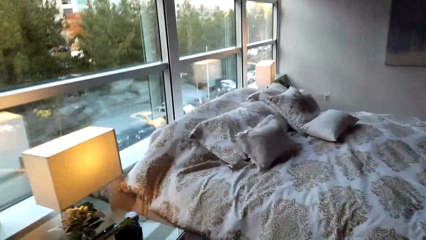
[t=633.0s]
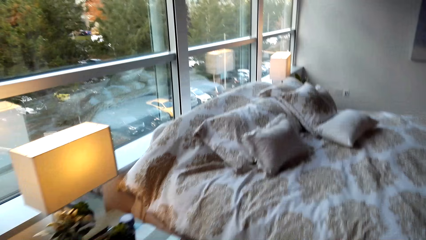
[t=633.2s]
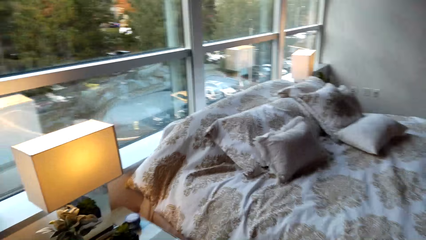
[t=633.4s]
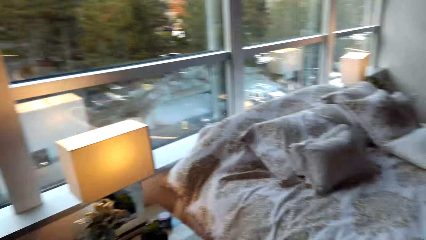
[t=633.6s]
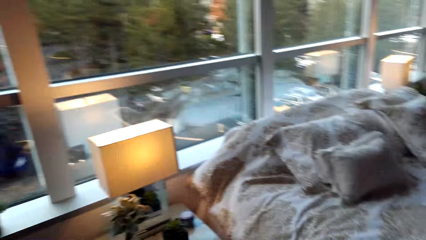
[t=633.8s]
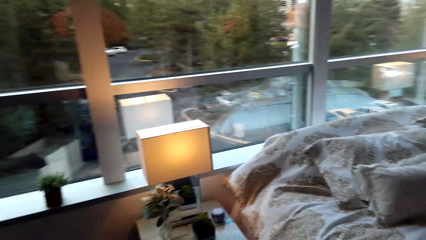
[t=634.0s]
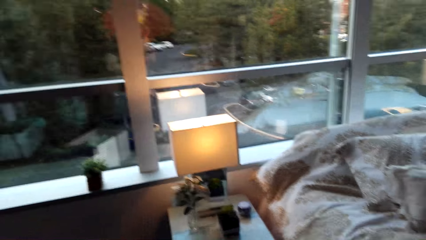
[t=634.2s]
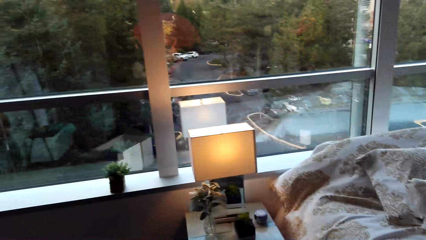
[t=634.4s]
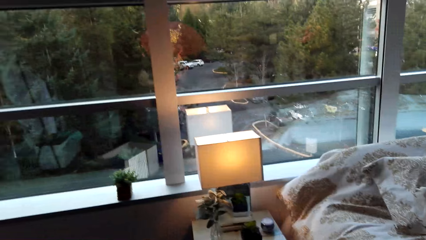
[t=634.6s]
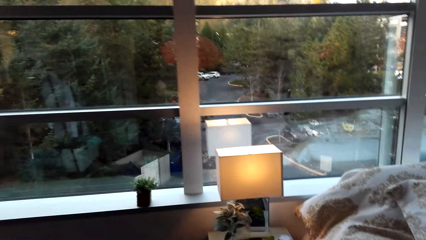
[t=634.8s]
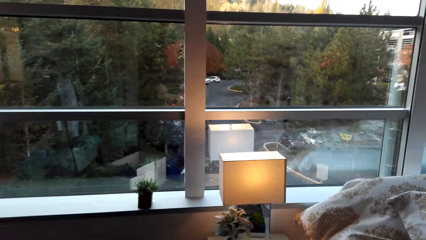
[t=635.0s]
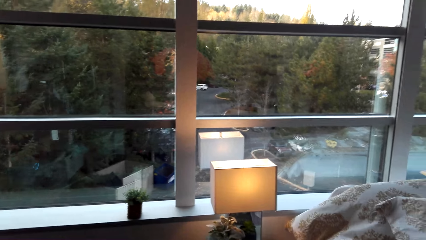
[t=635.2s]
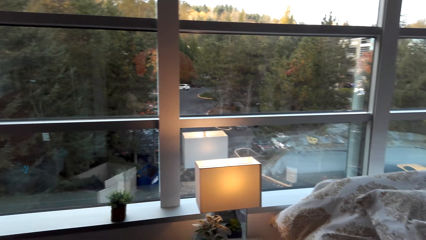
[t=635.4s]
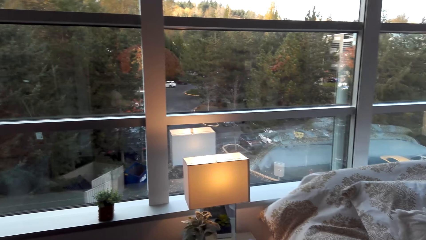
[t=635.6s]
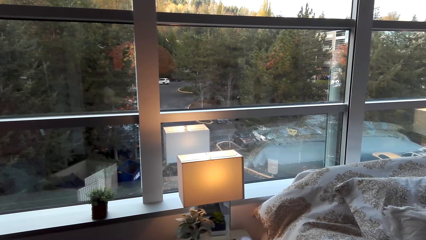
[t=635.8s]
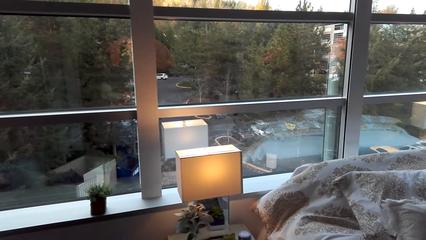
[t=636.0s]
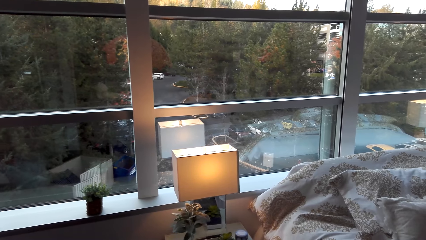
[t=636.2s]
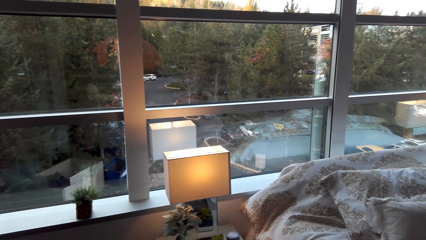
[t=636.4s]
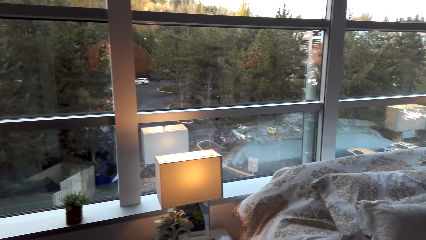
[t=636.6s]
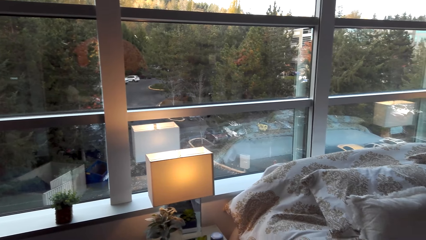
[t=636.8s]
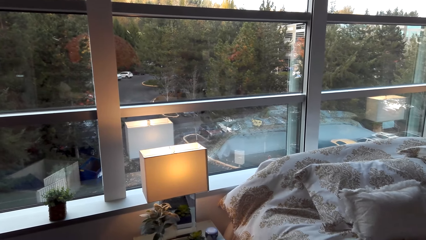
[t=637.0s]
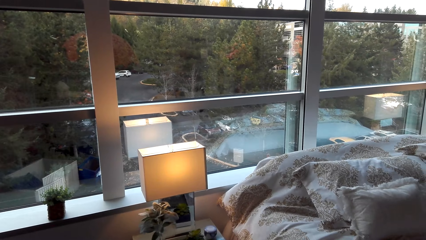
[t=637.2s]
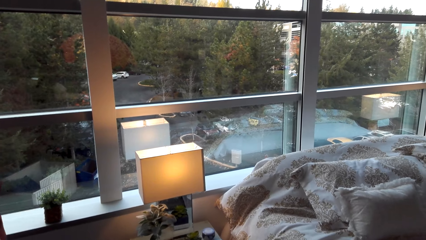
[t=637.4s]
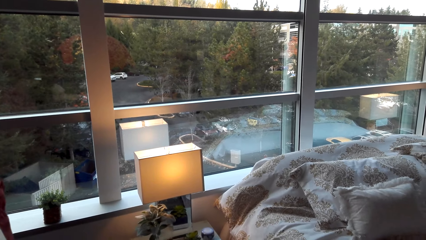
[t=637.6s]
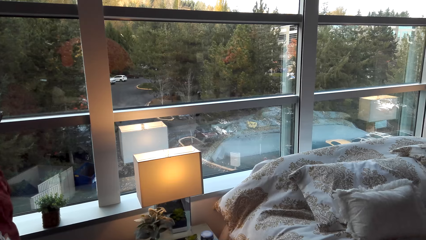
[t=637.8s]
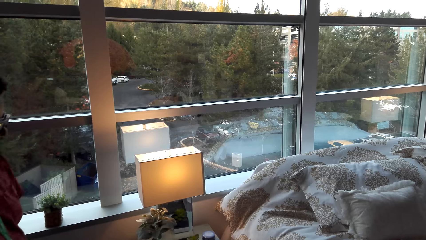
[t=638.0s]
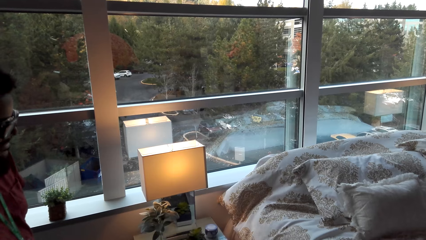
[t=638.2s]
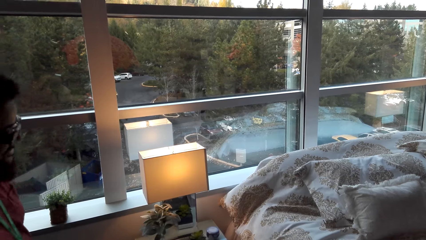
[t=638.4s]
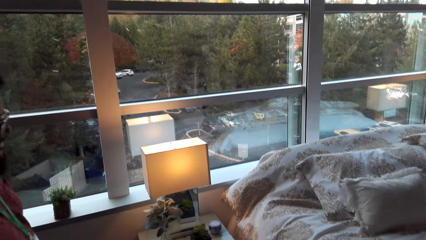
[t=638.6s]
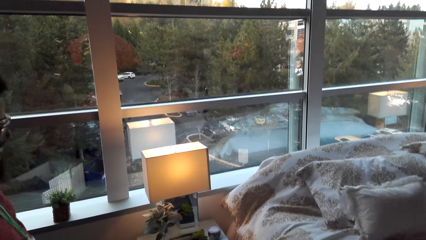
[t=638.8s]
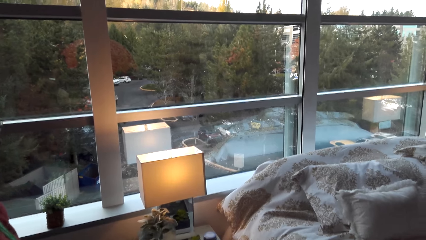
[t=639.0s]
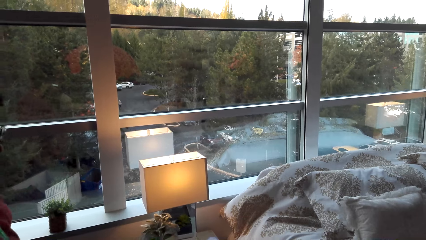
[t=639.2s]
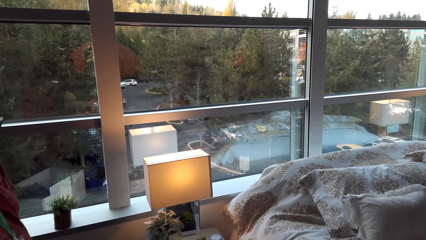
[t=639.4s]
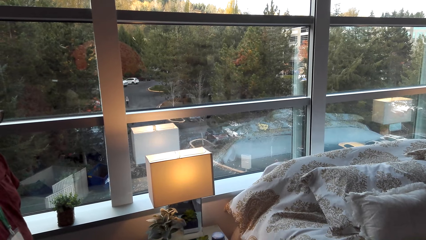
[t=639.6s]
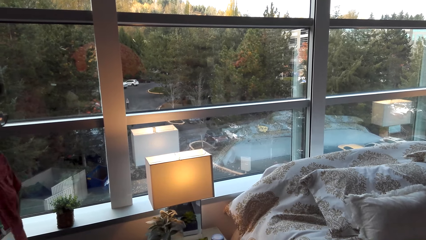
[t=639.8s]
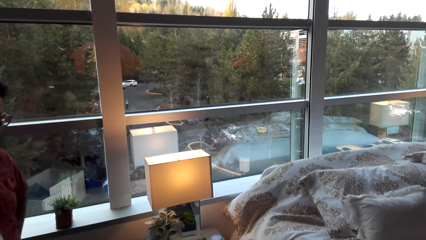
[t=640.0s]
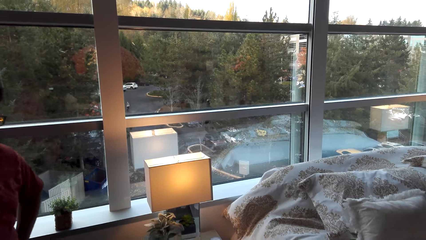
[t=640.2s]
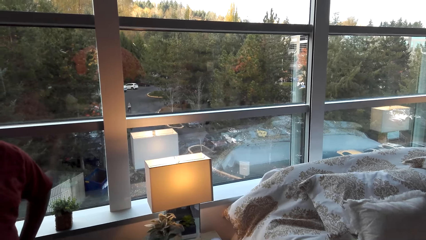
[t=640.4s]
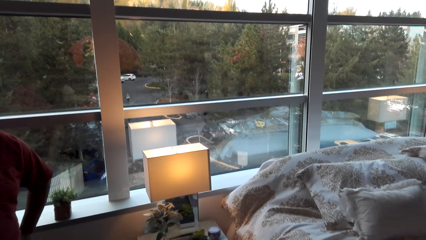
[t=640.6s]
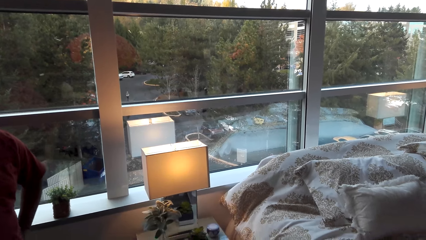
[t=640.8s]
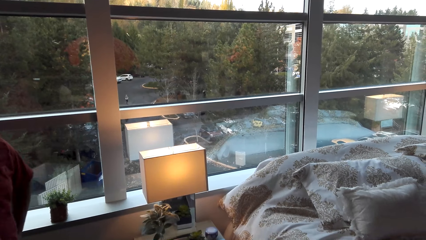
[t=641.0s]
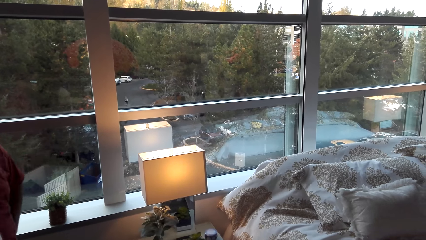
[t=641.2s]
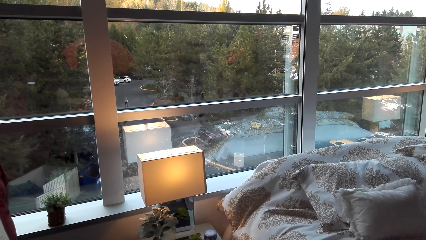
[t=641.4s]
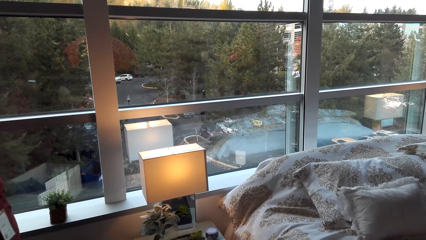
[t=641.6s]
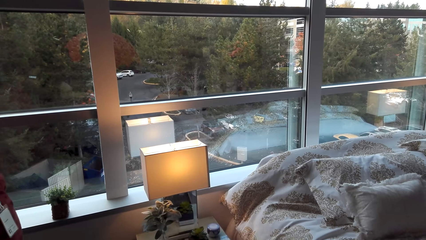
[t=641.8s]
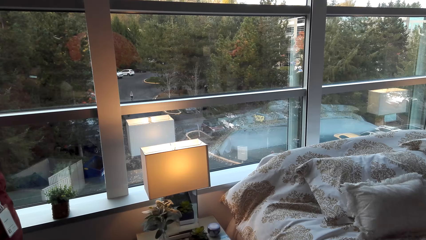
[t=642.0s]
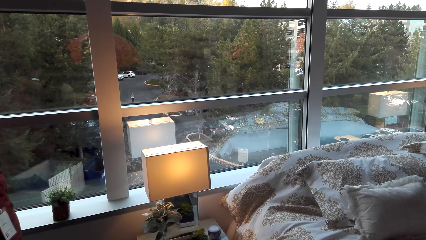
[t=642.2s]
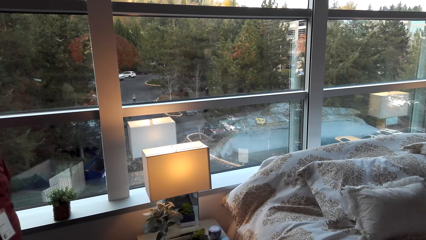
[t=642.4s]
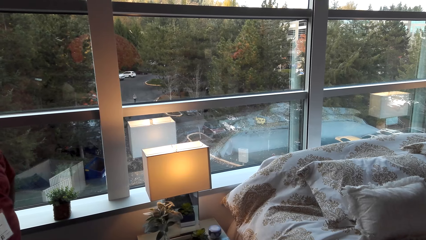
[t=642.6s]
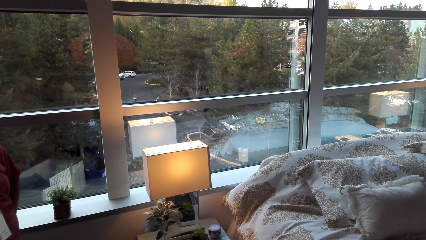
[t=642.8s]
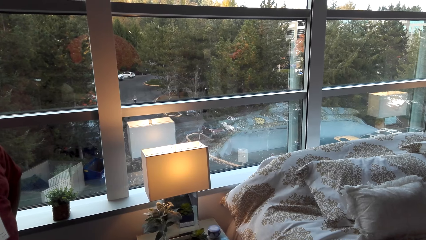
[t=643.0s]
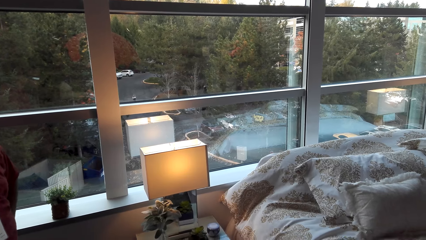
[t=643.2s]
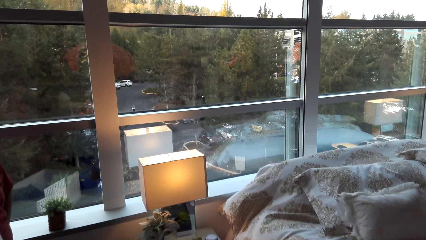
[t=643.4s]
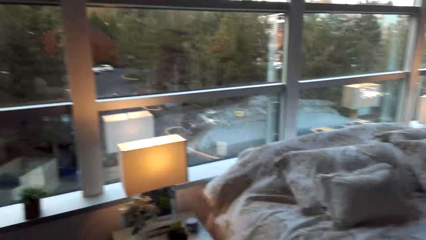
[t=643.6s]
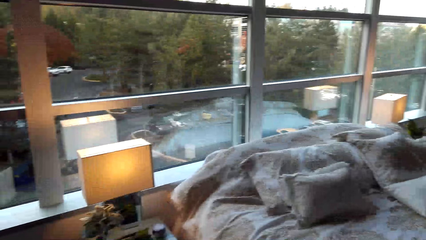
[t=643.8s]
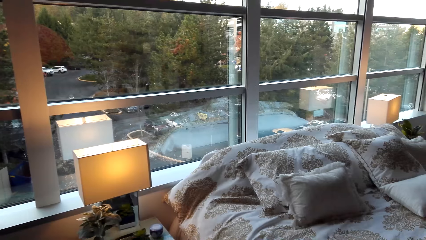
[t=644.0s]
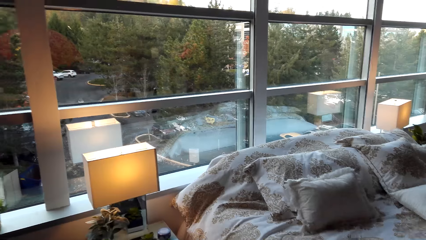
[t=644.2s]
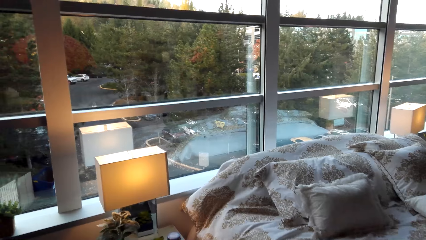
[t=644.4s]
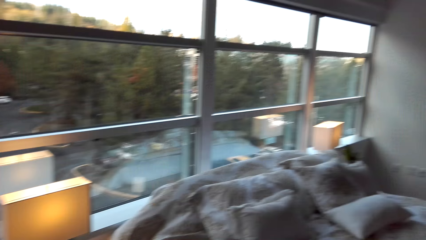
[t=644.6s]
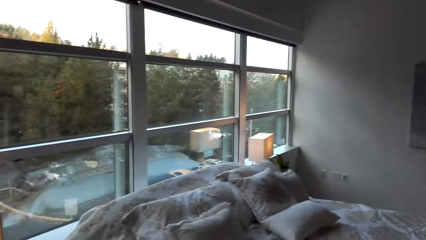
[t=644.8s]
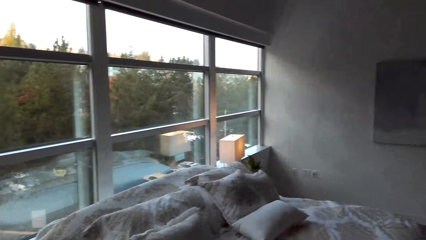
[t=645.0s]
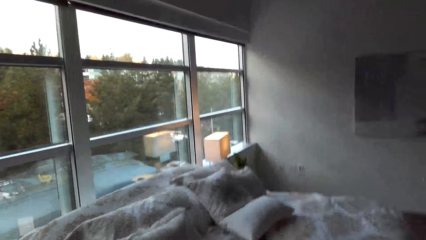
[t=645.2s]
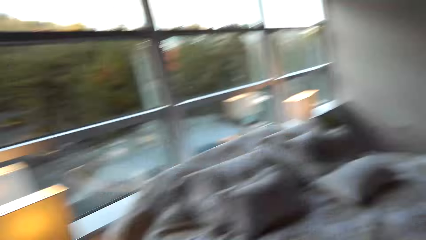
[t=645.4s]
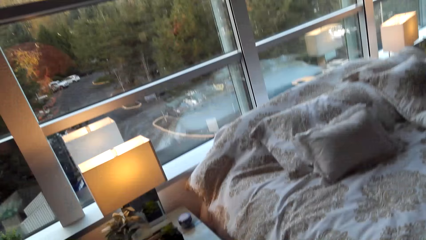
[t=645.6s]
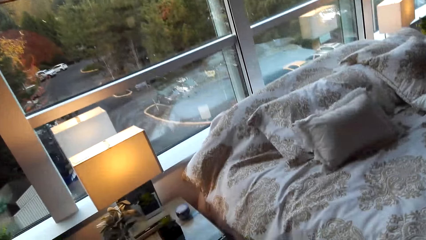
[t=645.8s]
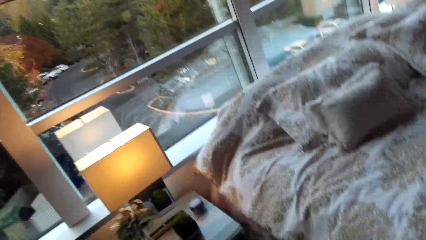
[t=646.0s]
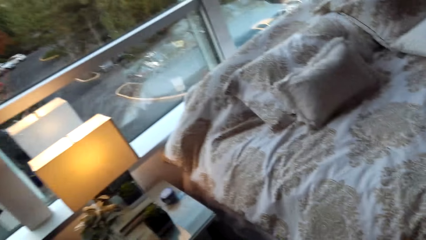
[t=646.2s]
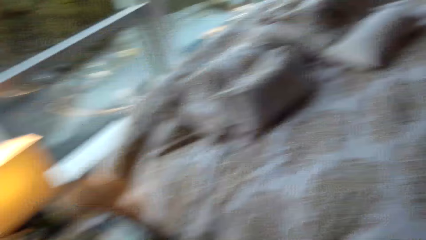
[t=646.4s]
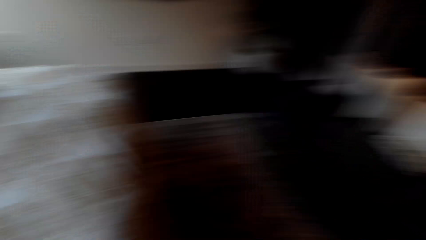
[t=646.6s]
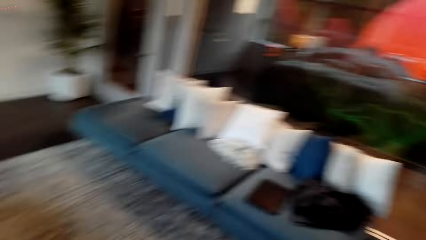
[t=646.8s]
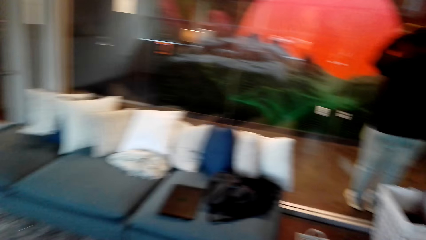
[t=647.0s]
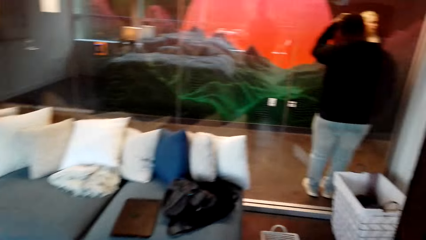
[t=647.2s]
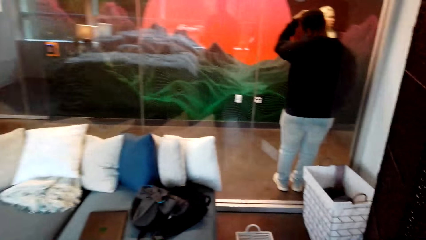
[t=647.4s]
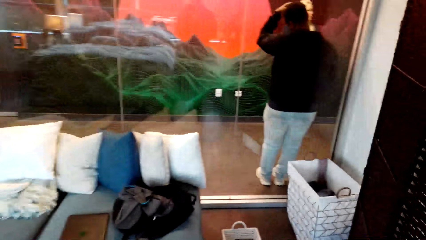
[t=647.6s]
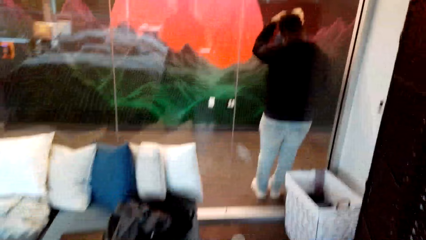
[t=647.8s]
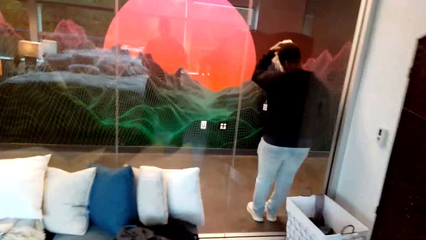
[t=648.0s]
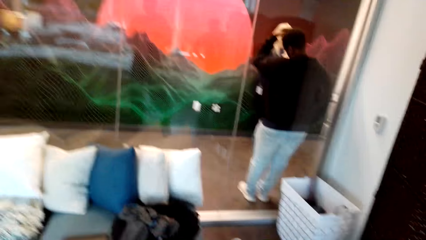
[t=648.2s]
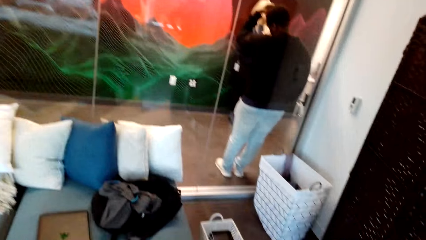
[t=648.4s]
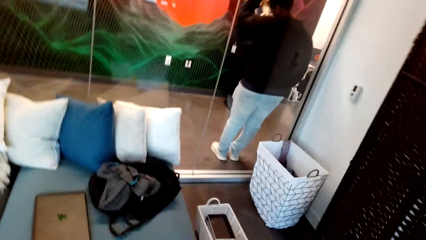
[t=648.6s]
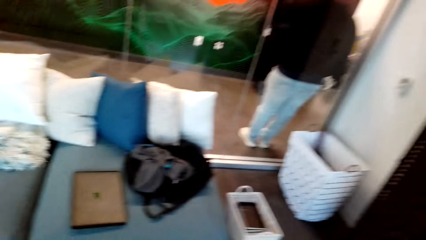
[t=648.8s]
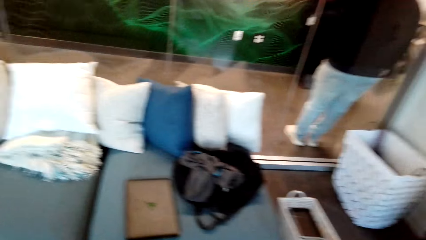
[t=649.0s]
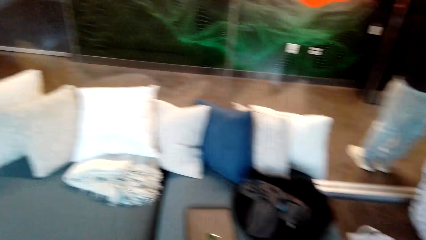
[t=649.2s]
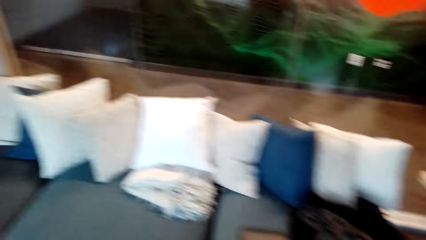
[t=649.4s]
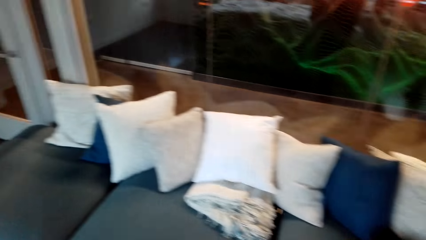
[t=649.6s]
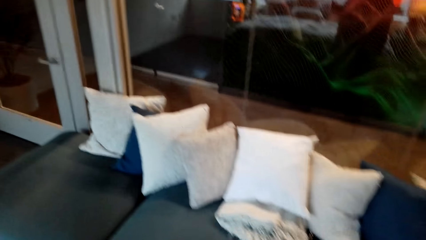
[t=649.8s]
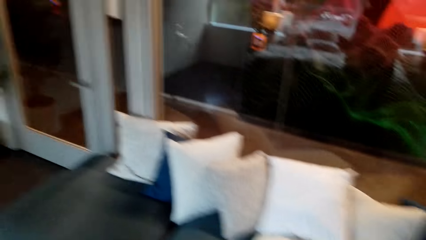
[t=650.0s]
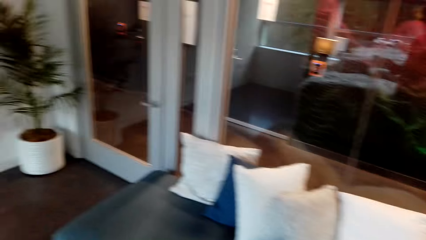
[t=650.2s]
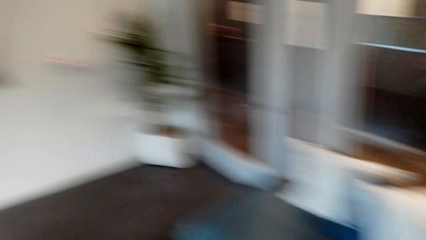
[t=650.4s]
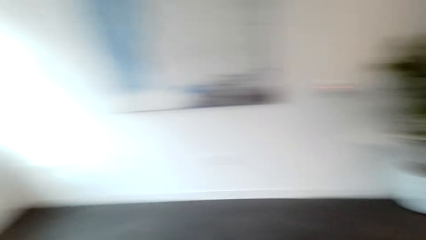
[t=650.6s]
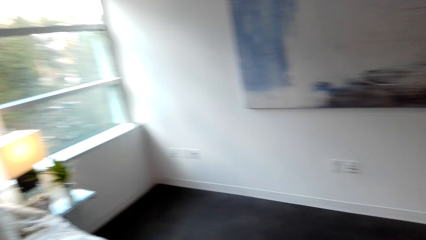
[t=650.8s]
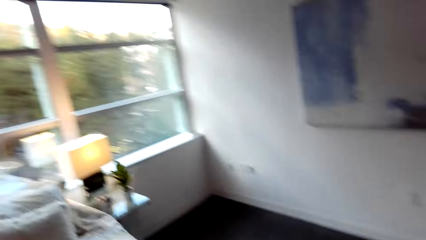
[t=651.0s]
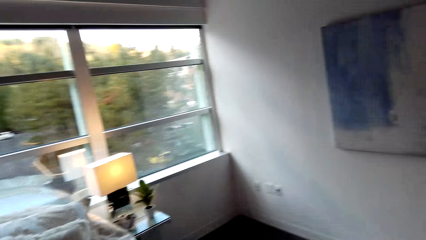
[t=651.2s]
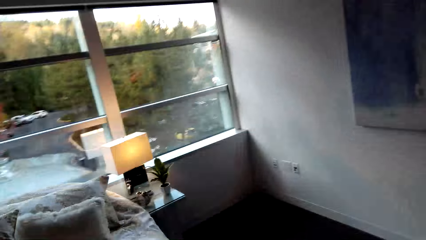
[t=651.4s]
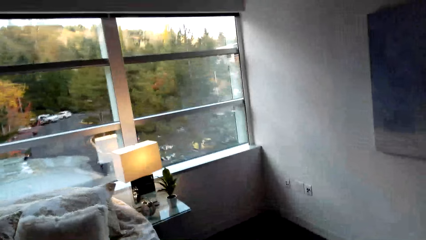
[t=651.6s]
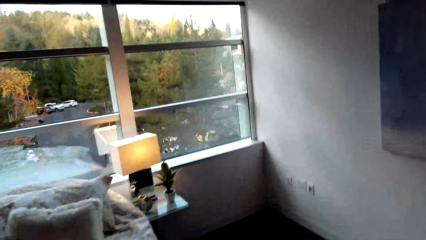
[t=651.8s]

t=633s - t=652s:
A man stands beside the camera wearer. Another man stands in the room. The camera wearer looks around the bedroom. They walk around the room.
